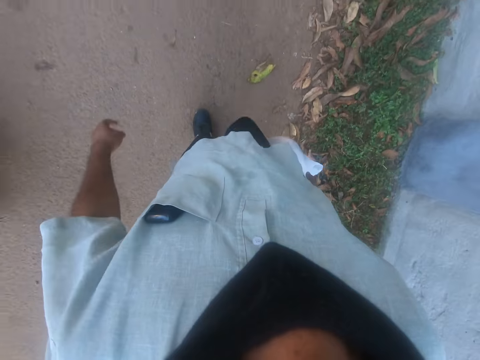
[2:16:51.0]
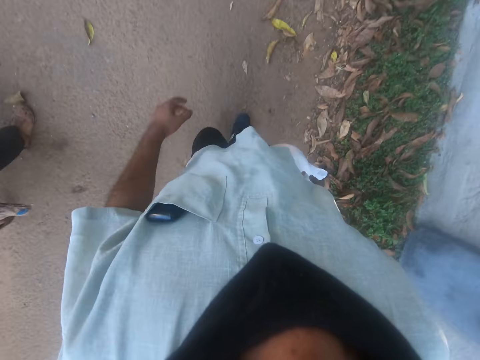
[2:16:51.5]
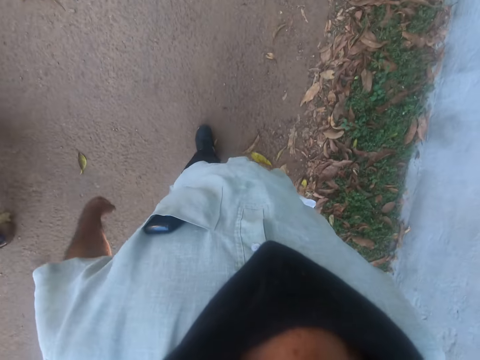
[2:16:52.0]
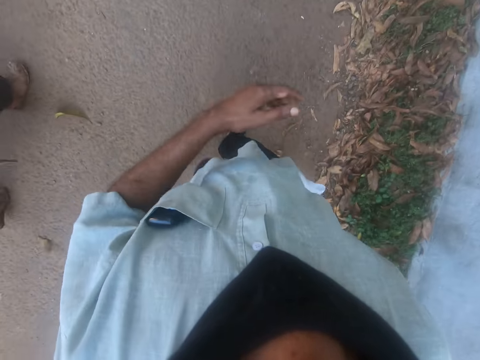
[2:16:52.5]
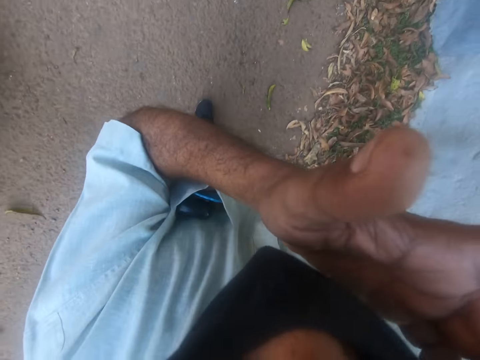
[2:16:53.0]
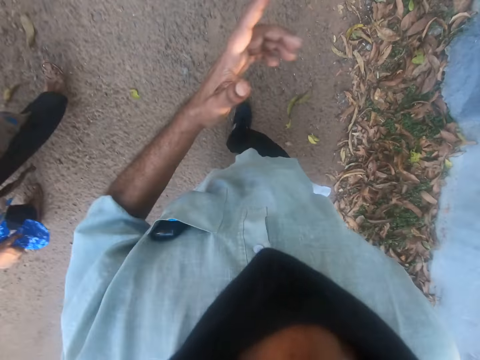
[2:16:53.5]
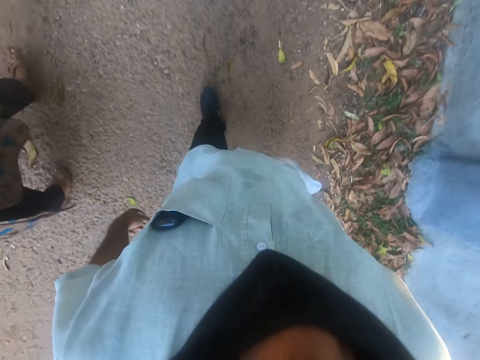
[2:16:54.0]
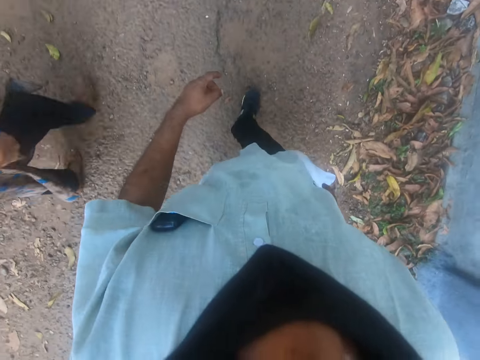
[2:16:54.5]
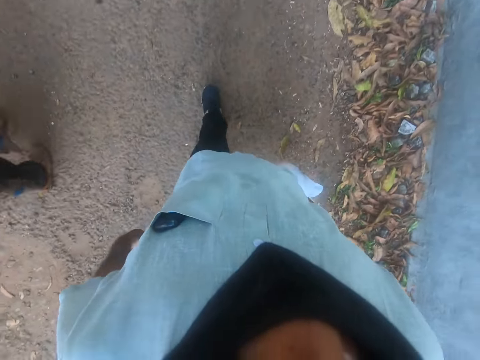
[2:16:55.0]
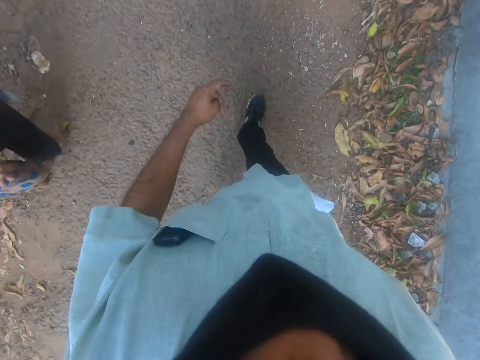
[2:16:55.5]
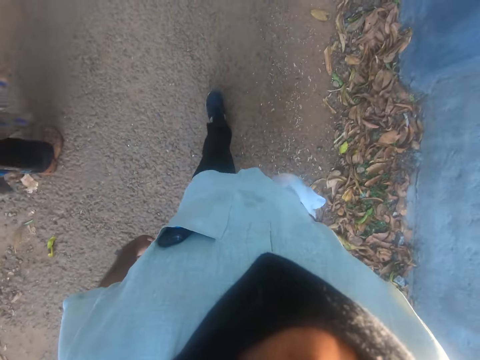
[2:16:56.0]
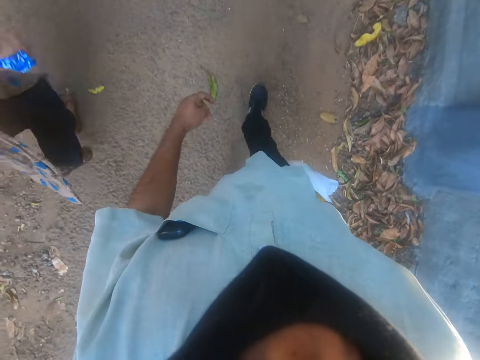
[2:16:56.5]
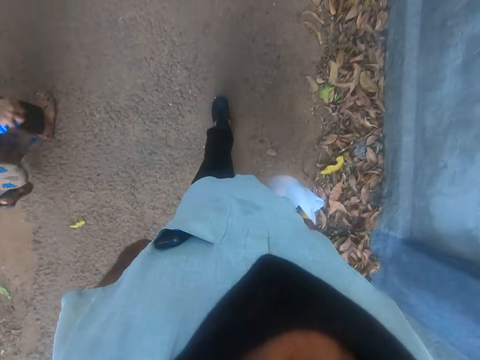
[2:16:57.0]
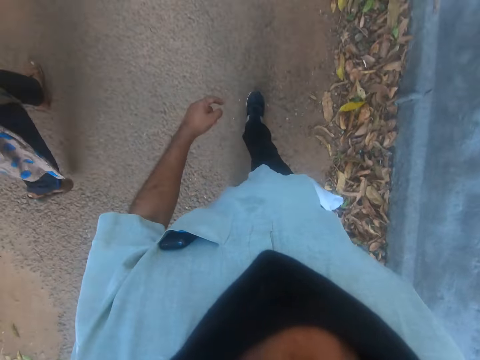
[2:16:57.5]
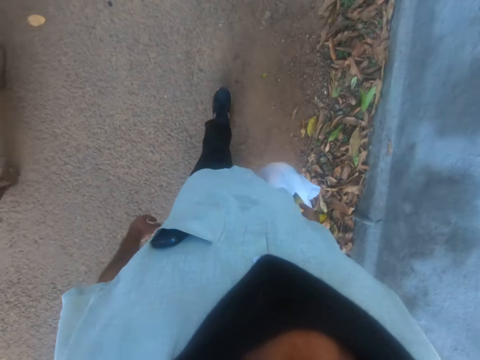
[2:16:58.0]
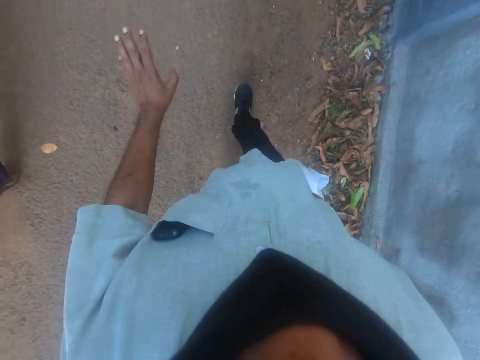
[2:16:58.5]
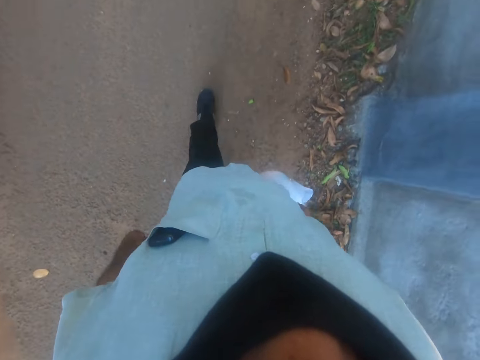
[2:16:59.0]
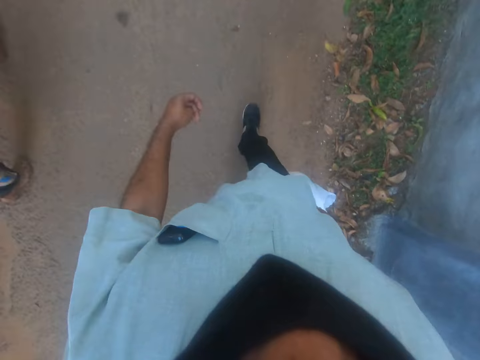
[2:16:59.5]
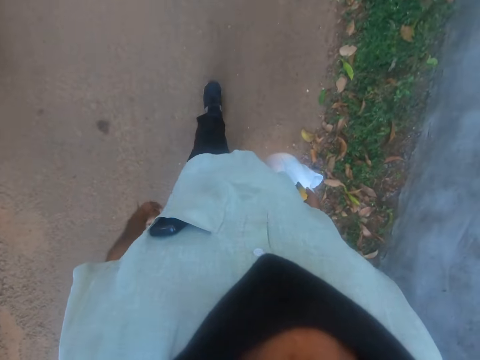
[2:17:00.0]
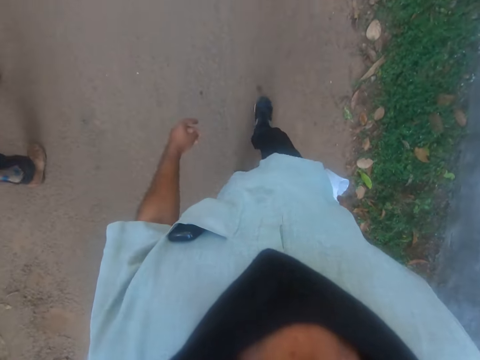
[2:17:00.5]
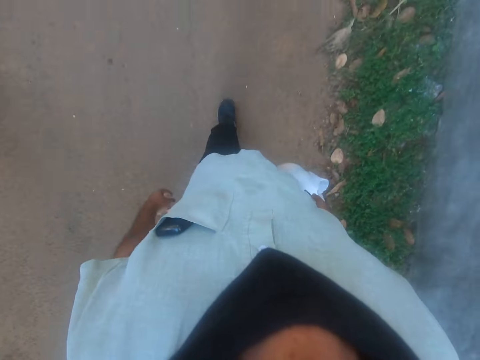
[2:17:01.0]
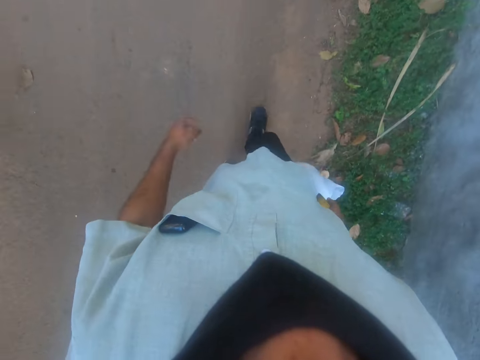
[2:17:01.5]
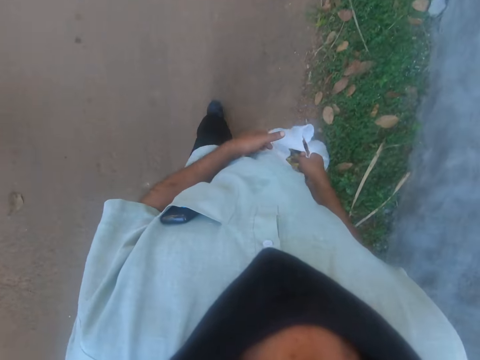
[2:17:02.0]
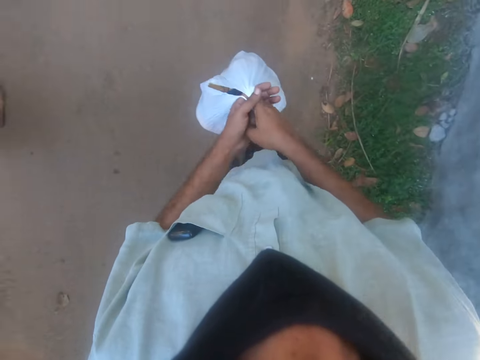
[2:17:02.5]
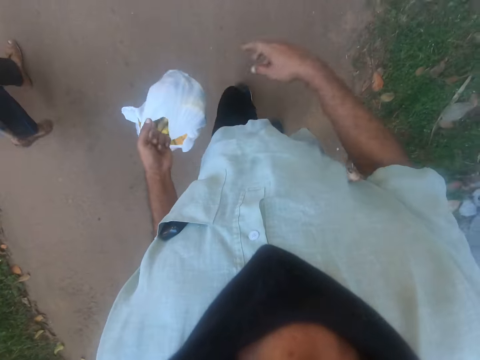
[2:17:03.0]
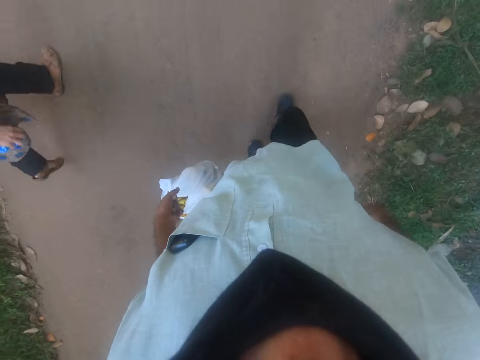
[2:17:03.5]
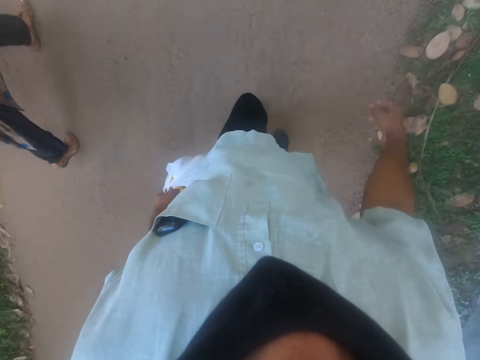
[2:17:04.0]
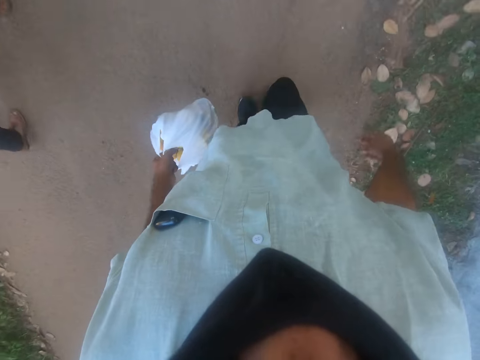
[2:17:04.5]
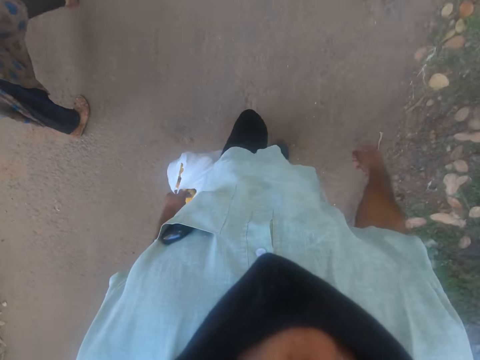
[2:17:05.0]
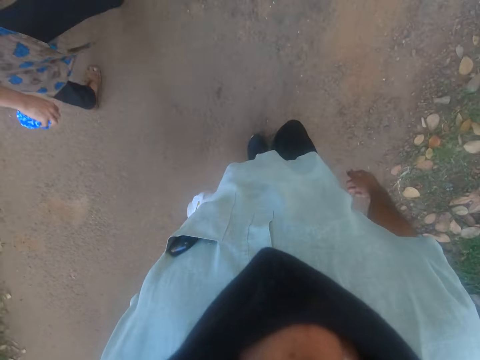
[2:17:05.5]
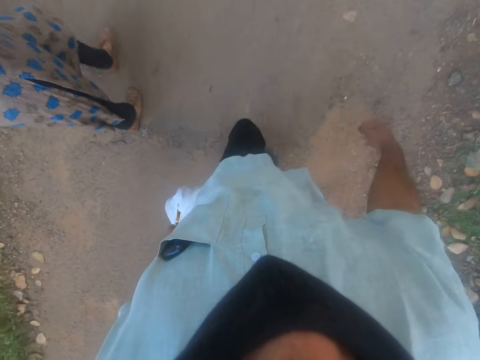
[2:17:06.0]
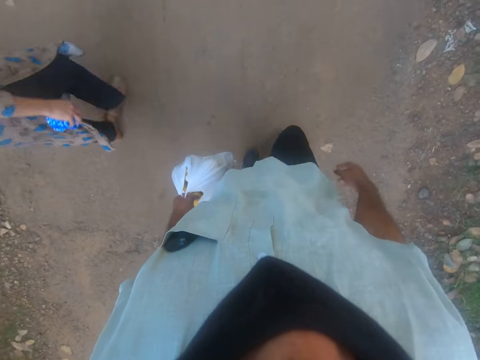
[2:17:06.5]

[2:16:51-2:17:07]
The camera wearer scratches his cheek with his left hand. He walks on the road with a person. He moves the nylon bag in his right hand to his left hand. He walks on the road with the person.

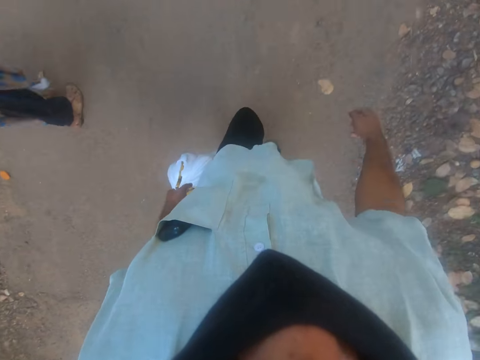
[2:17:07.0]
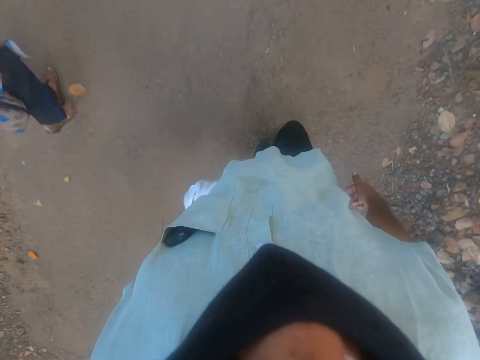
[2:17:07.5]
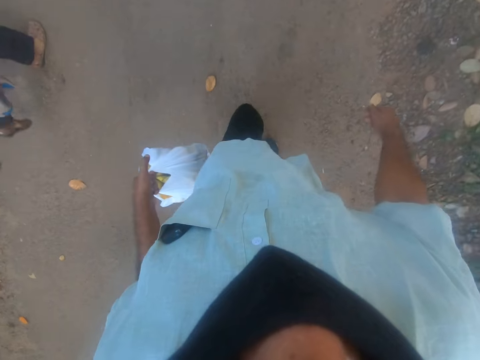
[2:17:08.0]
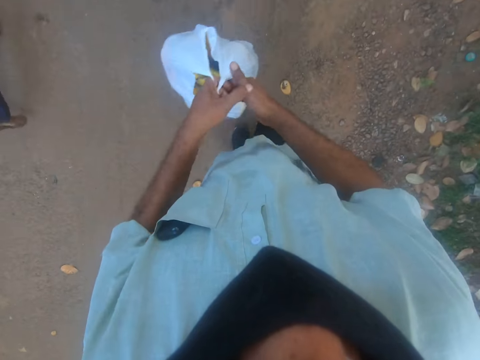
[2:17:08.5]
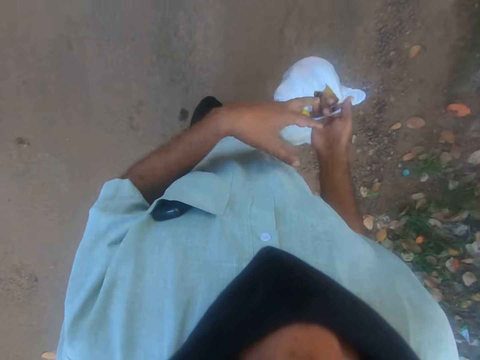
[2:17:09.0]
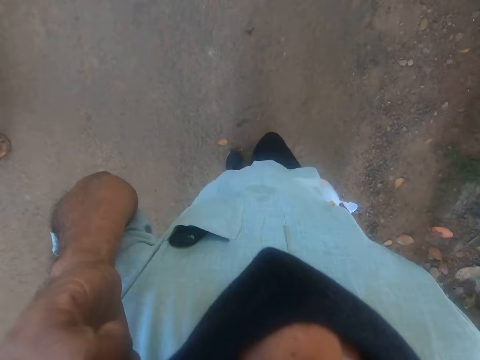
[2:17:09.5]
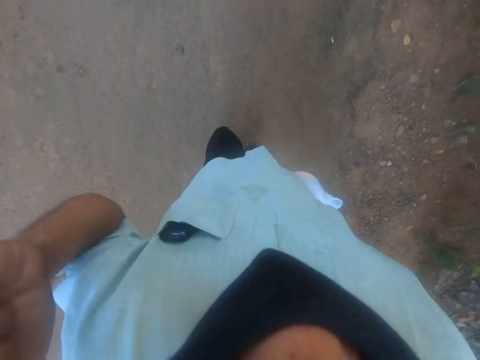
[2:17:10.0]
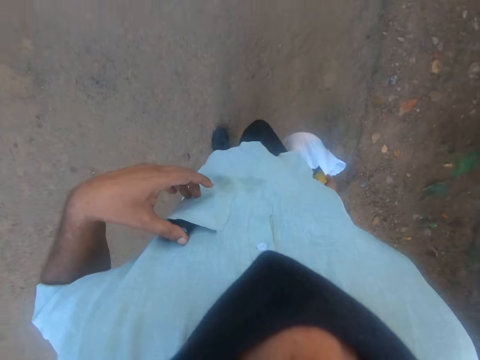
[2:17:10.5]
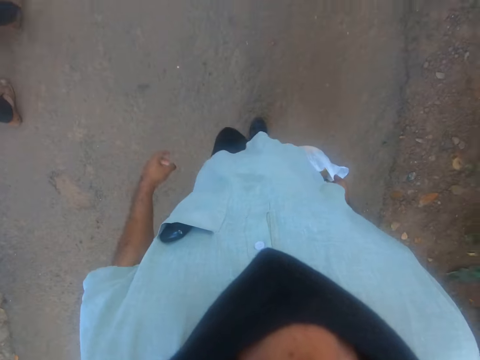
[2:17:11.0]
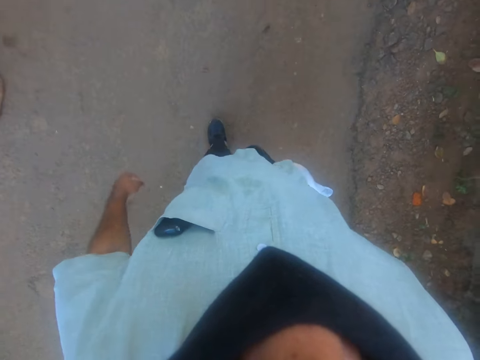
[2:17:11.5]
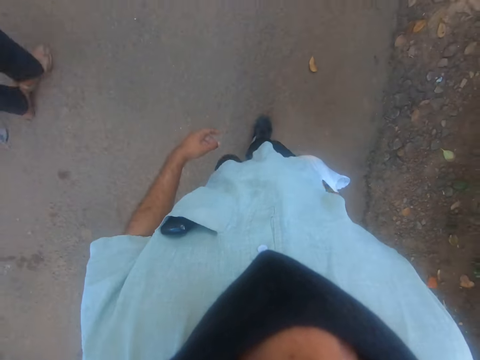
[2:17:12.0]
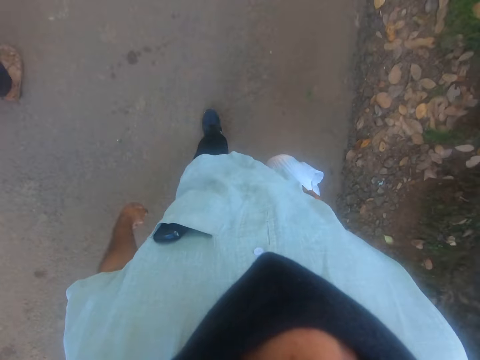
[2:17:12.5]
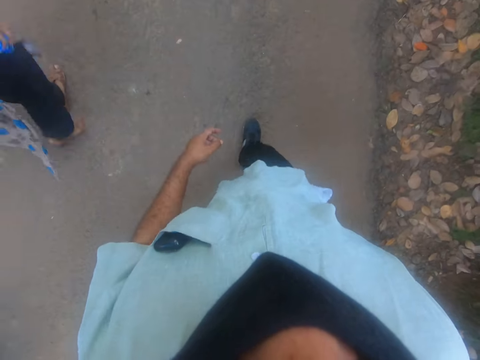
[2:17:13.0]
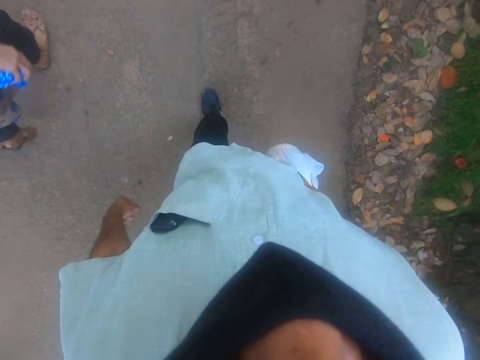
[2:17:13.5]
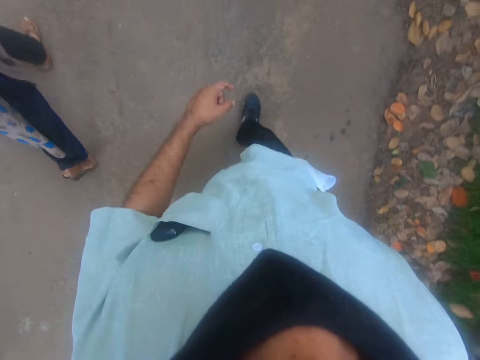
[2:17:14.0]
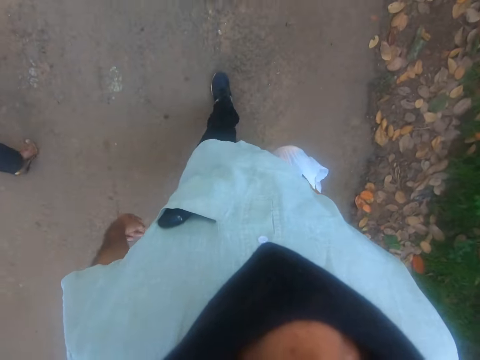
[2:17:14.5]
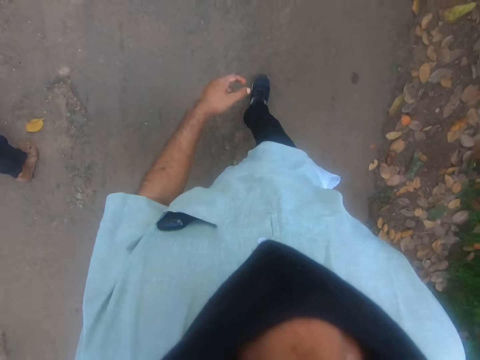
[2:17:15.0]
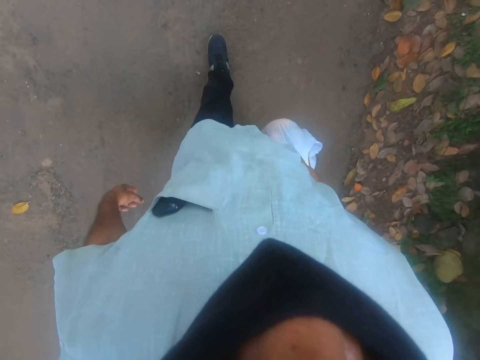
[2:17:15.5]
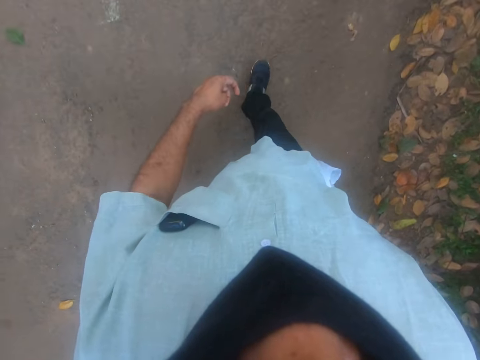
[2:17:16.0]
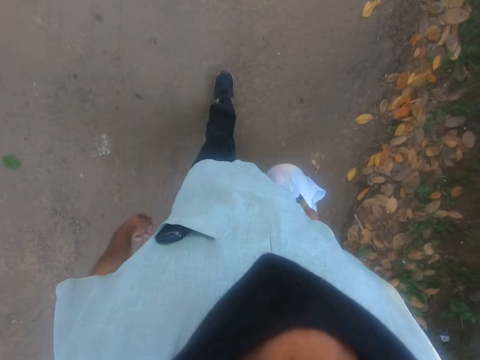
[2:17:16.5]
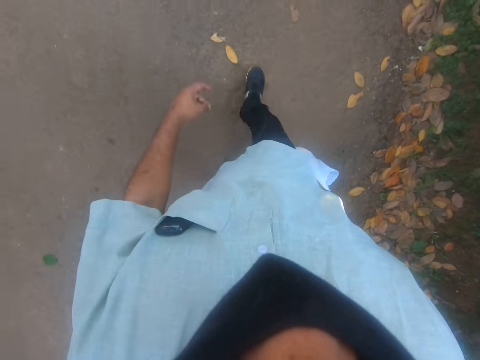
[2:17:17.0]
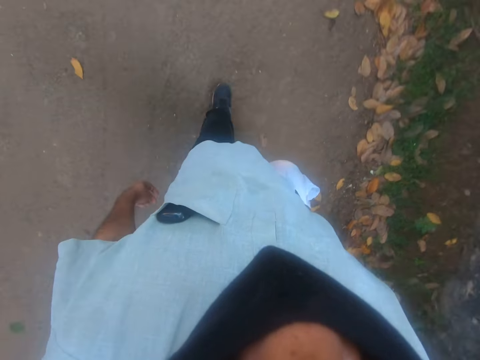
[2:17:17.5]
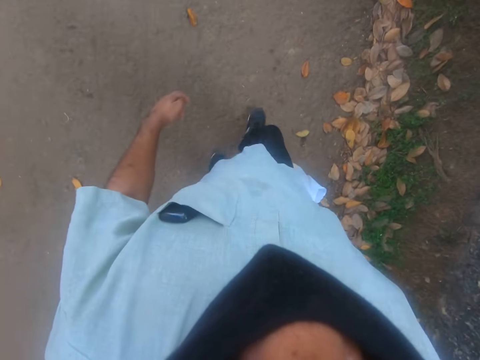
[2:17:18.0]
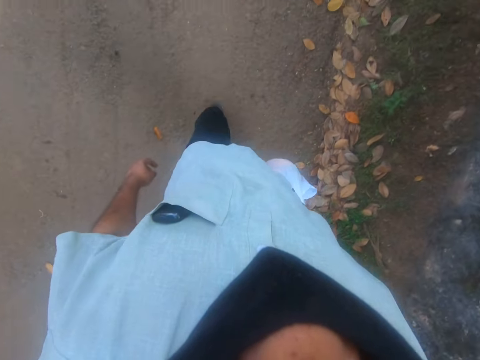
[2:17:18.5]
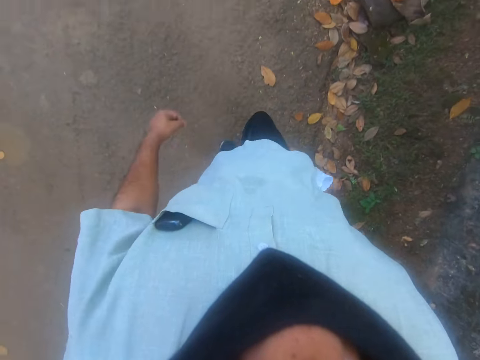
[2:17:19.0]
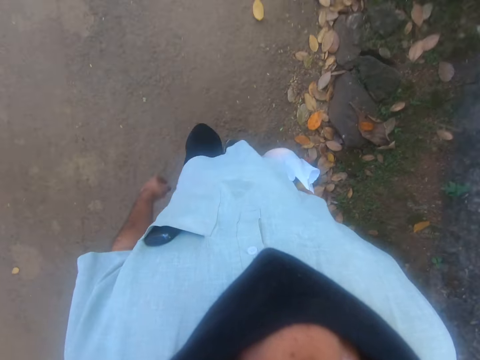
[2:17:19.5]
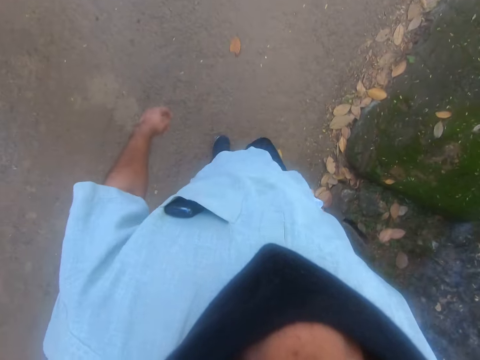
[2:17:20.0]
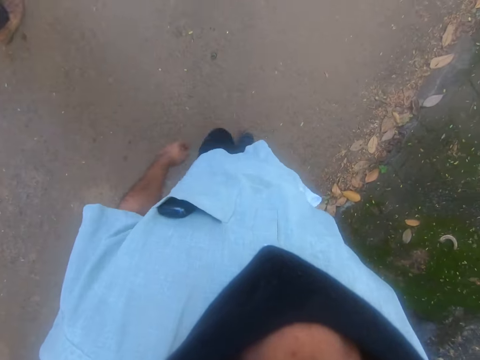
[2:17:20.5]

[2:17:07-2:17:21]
The camera wearer moves the nylon bag in his left hand to his right hand. He scratches his ear with his left hand. He walks on the road with a person. He touches the phone in his breast pocket with his left hand. He walks on the road with the person.
